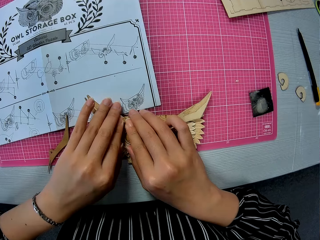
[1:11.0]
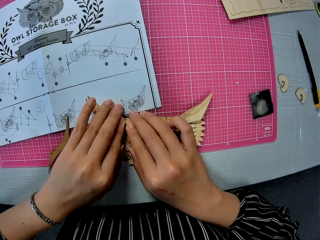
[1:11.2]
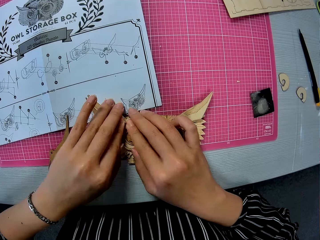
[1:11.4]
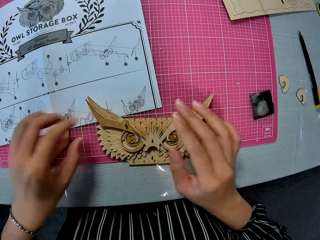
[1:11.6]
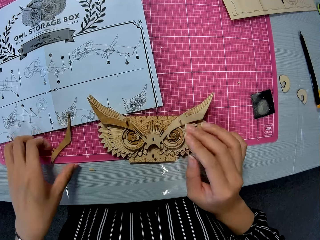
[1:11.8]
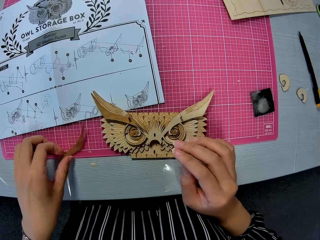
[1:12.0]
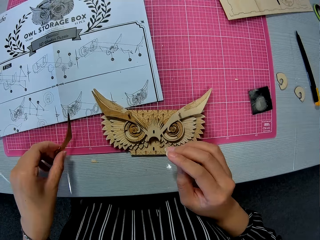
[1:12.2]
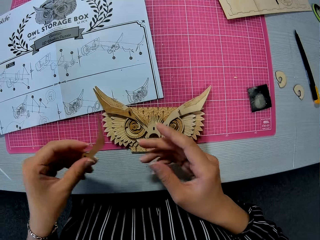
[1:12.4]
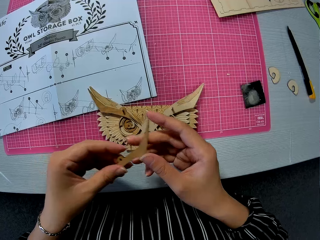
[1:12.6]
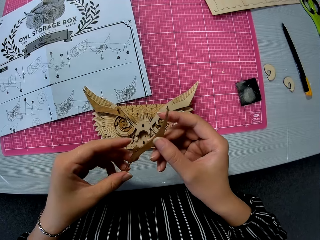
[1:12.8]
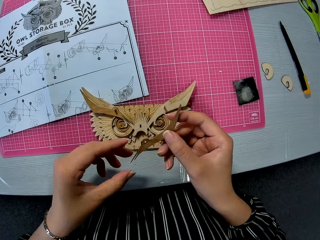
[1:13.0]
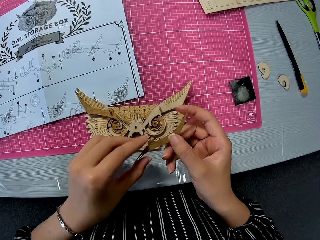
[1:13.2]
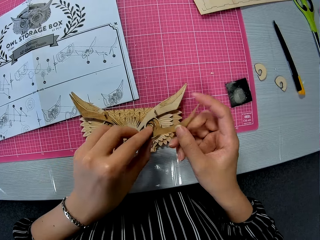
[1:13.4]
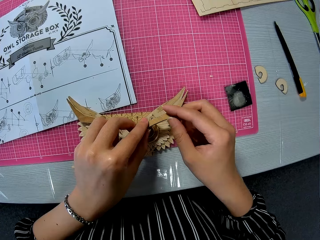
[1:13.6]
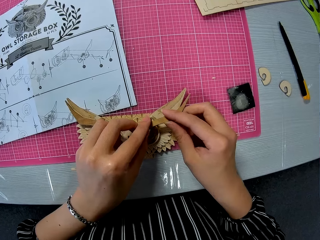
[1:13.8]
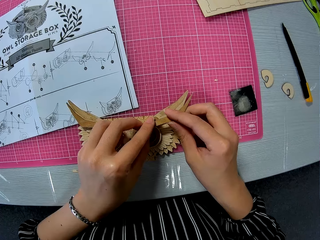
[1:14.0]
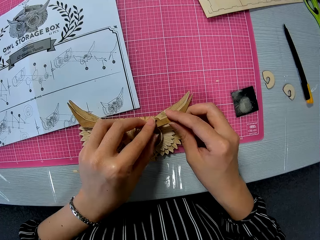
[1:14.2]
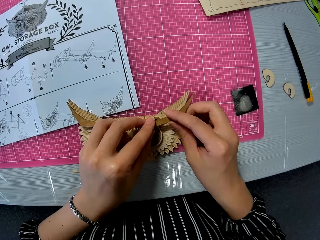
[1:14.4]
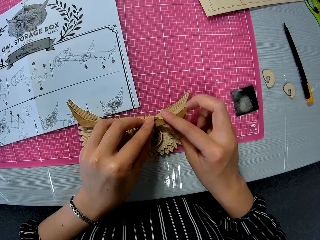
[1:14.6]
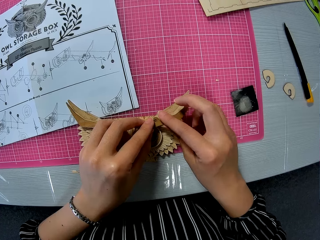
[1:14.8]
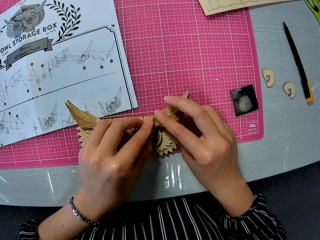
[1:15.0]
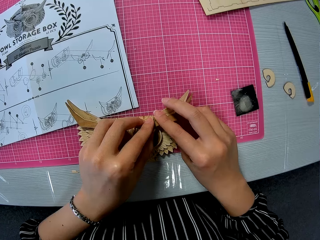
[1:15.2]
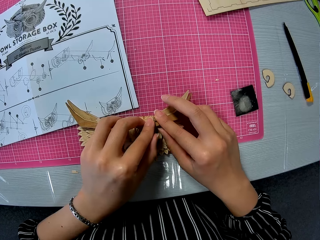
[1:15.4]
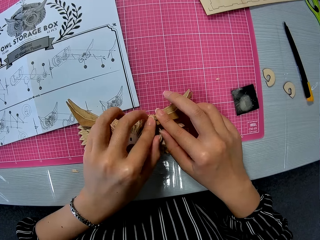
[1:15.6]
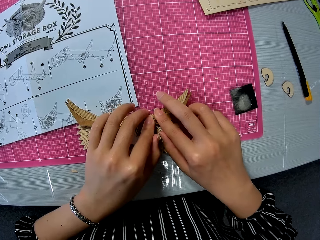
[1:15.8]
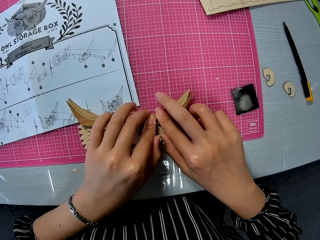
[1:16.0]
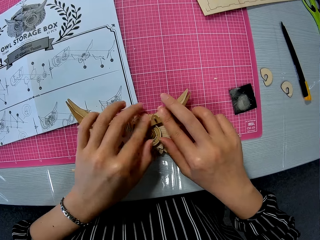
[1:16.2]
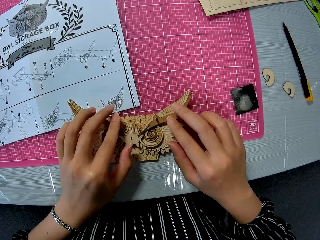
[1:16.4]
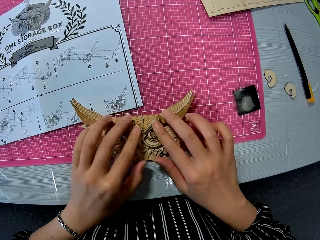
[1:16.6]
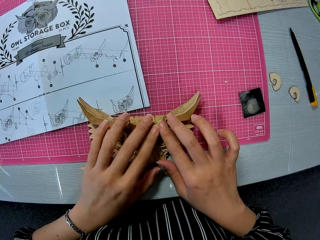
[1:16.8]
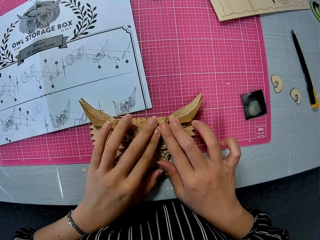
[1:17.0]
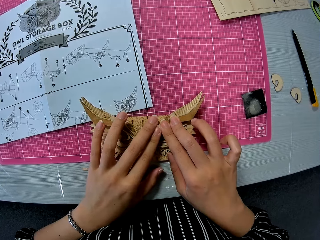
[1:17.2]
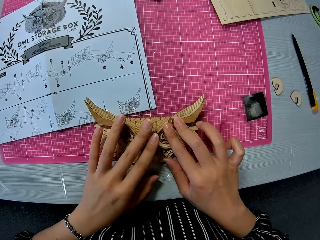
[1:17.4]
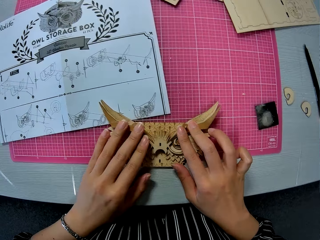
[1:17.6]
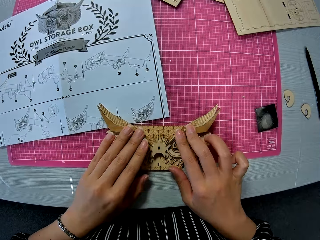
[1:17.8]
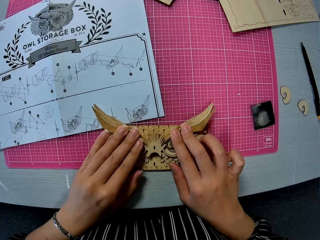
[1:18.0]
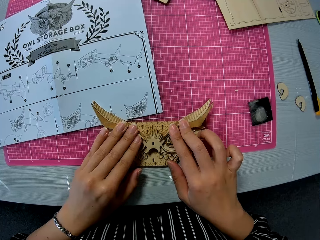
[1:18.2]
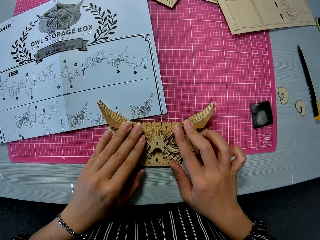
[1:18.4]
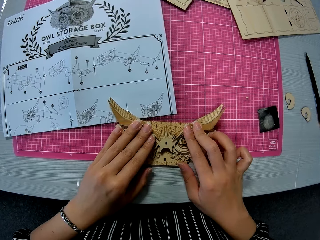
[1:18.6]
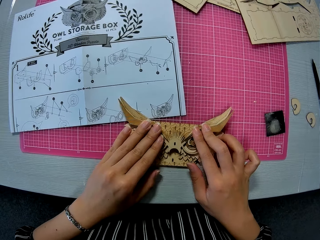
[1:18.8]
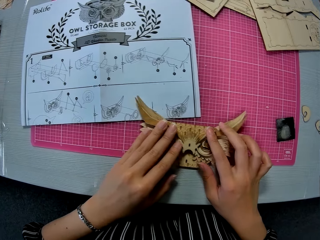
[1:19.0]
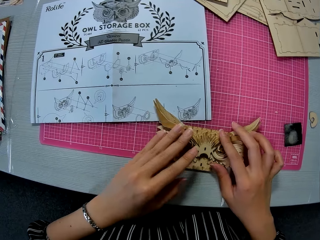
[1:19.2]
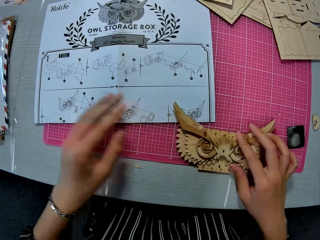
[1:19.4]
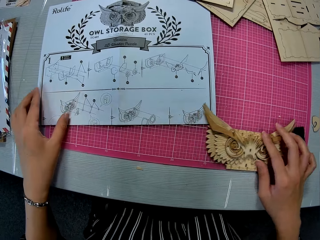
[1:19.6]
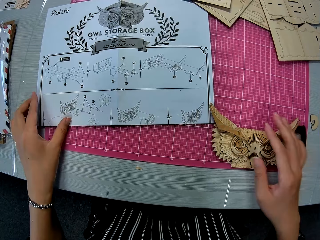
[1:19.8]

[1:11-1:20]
The camera wearer removes her hand from the owl storage box. She picks up the wooden puzzle piece or laser cut craft from the table with her left hand. She holds another laser cut craft. She holds another laser cut craft with both hands. She turns the laser cut craft, moves the laser cut craft and fixes the wooden puzzle sheet piece to the Wooden Mechanical model. She puts the laser cut craft on the owl storage box and presses the laser cut craft on the owl storage box. She removes her hand from the owl storage box. She presses the laser cut craft on the owl storage box.

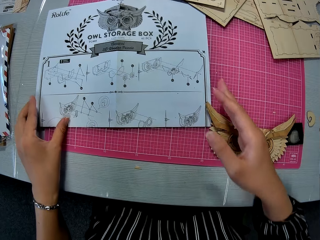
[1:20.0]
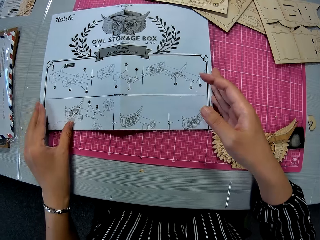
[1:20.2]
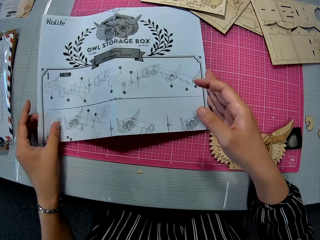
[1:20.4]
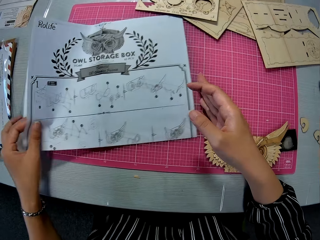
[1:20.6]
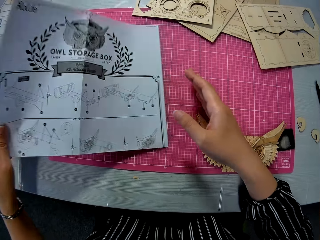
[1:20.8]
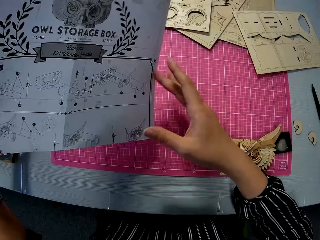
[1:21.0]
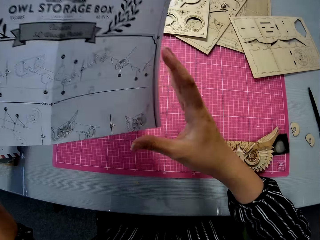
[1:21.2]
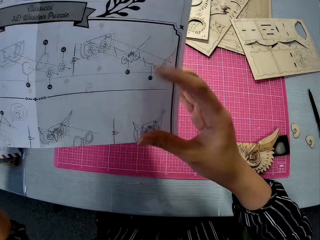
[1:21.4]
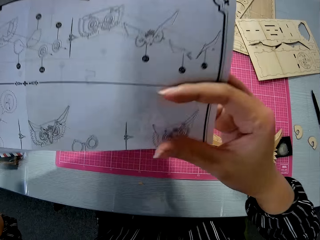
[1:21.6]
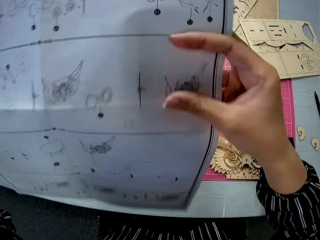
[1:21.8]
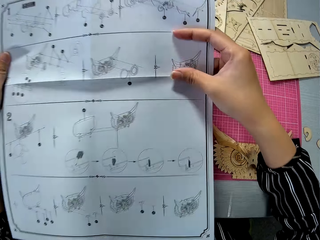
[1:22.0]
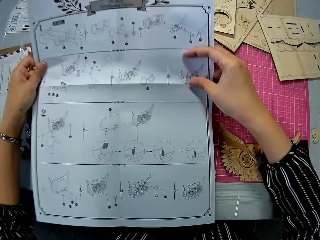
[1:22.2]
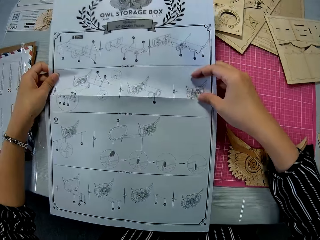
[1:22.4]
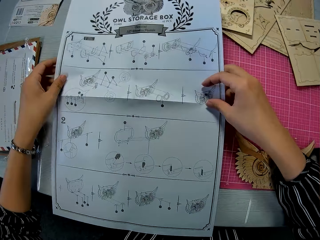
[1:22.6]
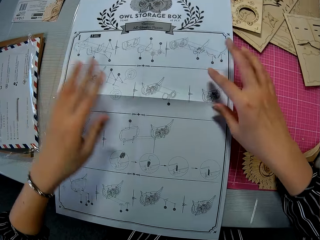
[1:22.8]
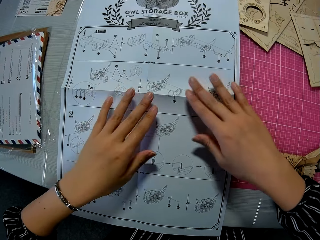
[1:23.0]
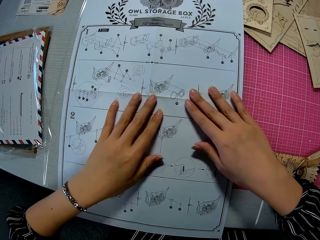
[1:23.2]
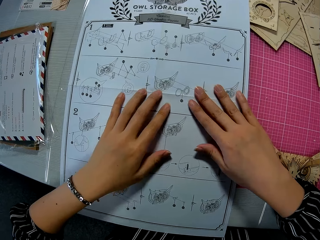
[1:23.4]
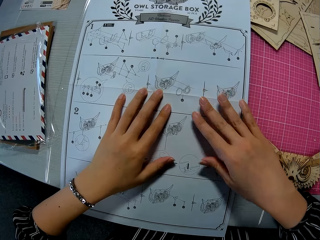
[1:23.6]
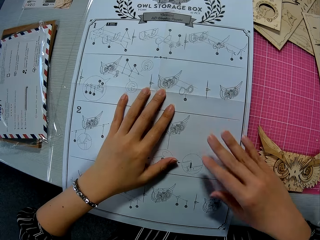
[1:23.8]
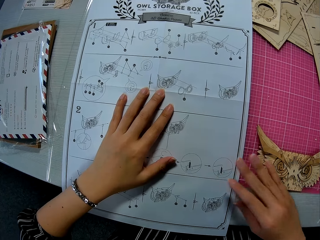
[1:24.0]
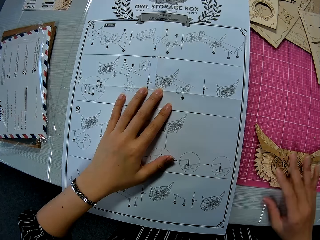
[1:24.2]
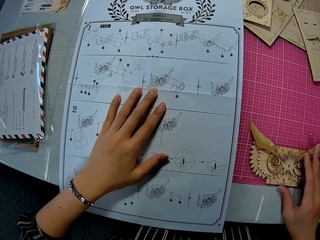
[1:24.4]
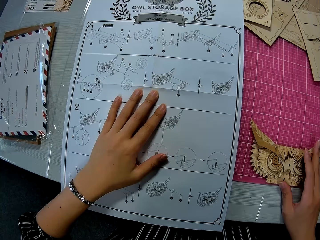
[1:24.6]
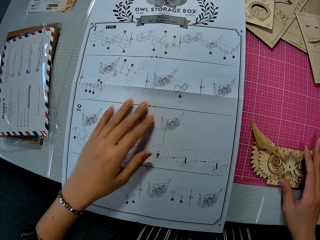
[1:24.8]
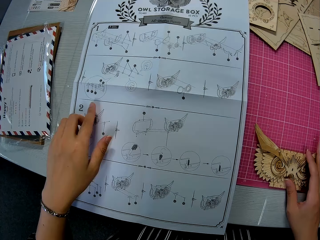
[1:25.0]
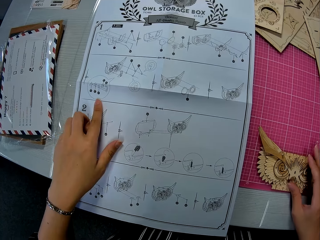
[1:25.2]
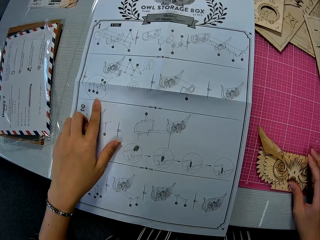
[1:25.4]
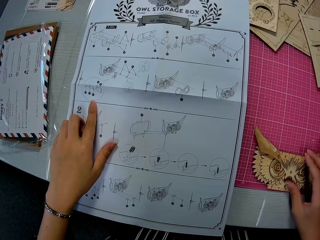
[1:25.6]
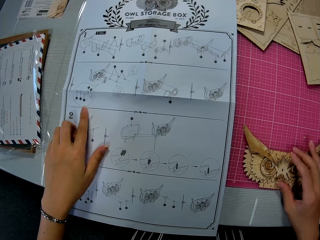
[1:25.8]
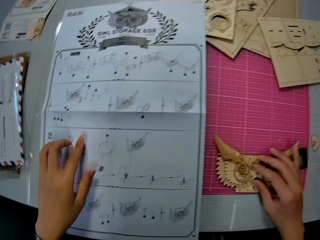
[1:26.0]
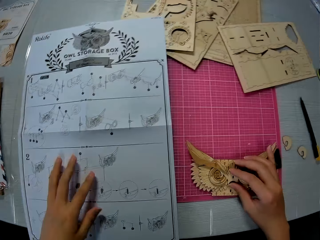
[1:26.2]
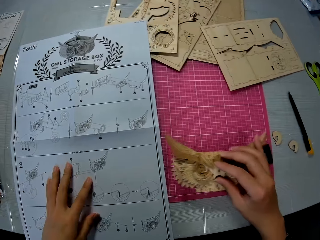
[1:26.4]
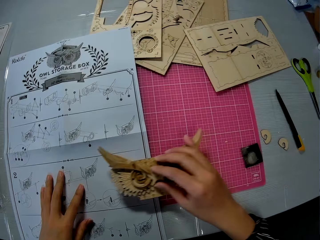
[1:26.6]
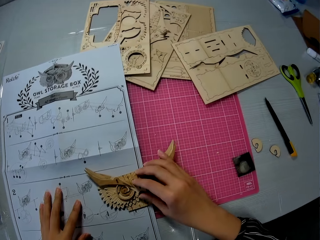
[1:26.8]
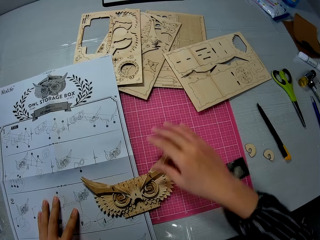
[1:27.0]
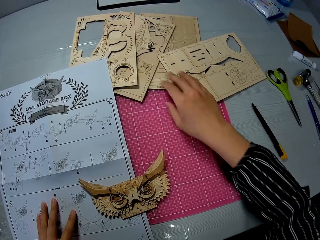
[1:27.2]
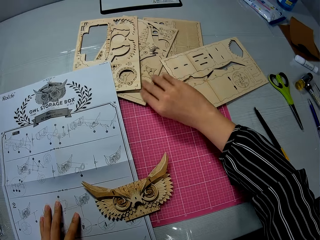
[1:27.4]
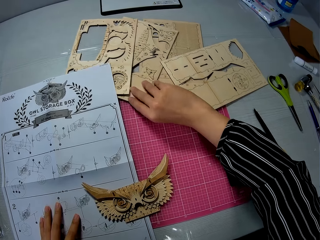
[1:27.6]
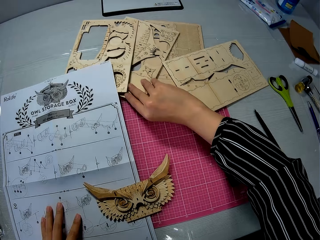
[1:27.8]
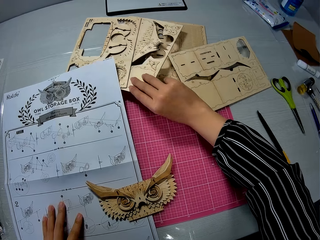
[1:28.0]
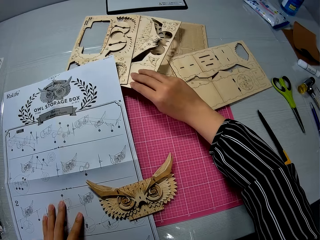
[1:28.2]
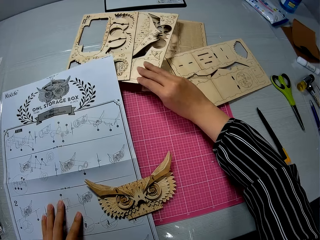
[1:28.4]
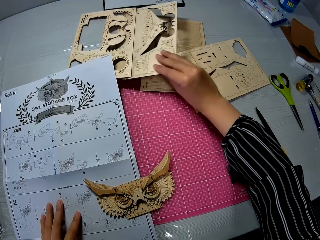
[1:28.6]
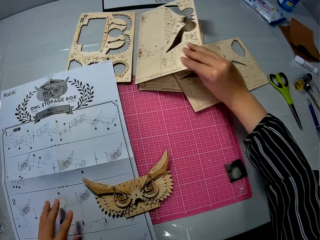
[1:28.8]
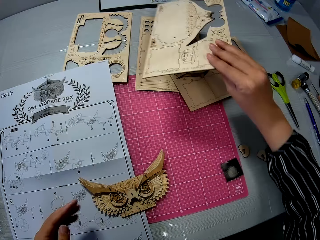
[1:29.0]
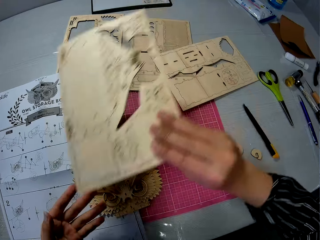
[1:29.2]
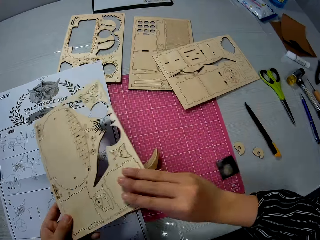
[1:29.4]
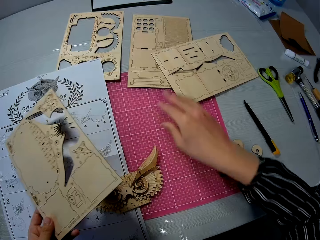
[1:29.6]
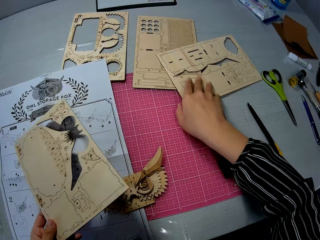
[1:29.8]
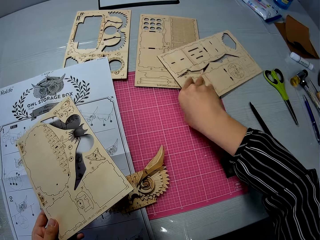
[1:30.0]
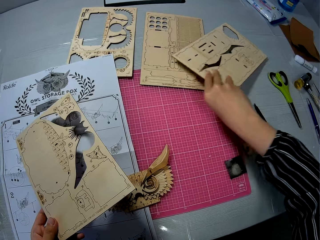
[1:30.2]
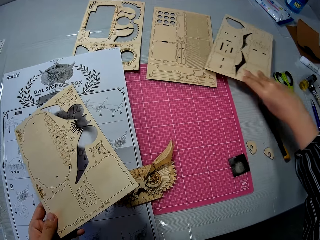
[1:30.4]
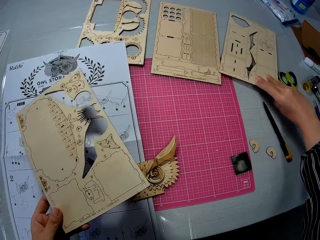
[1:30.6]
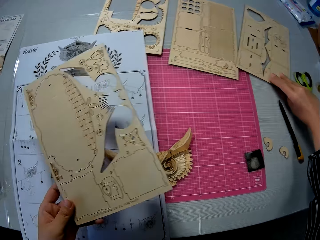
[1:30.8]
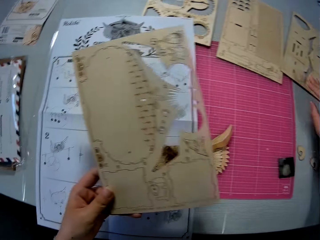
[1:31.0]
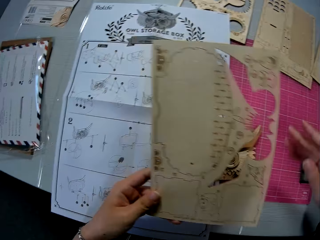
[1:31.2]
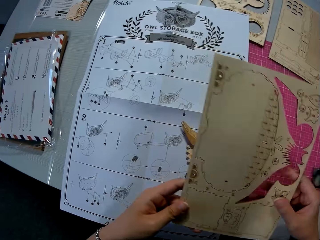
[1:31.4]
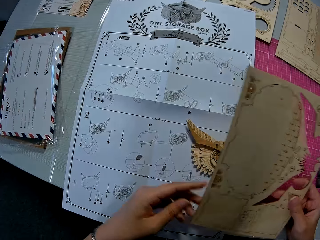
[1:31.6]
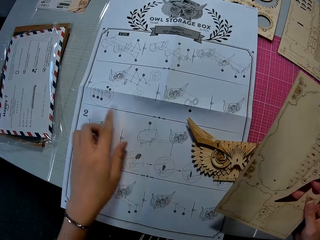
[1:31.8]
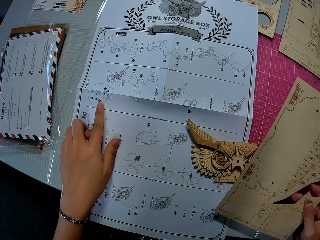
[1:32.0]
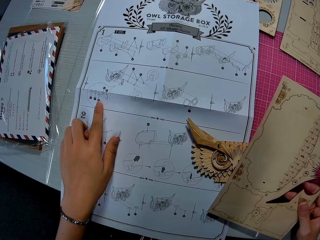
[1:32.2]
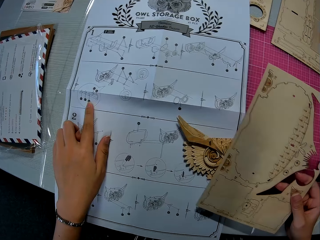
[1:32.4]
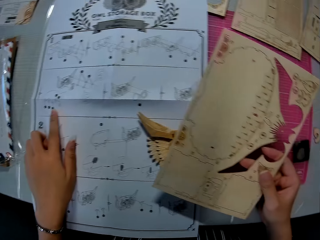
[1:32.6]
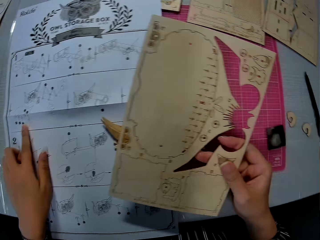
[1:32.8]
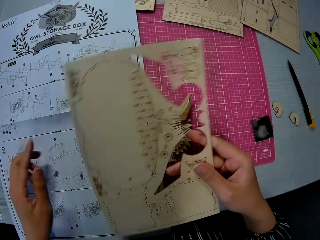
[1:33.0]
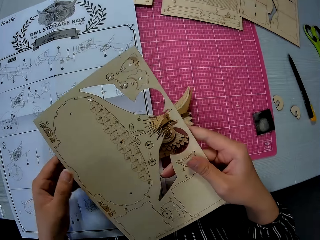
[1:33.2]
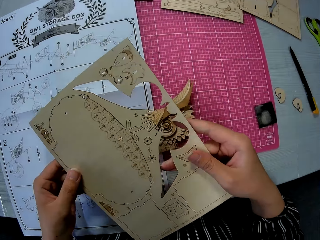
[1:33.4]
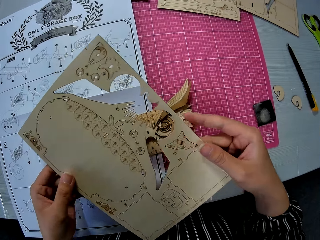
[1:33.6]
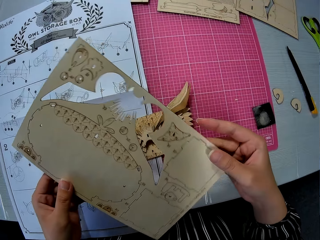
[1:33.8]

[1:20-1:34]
The camera wearer picks up the blueprint or owl storage box manual from the table. She holds the owl storage box manual, lifts the owl storage box manual and lowers the owl storage box manual. She spreads out the blueprint on the table with both hands. She puts the owl storage manual on the cutting mat. She touches the owl storage box manual. She removes her hand from the owl storage box manual. She moves her hands. She picks up the Wooden Mechanical model or piece of owl storage box from the table with her right hand. She lifts the piece of owl storage box. She drops the Wooden Mechanical model on the blueprint on the table. She picks up a wooden puzzle sheet or laser cut craft kit from the table with her right hand. She holds the laser cut craft kit. She passes the wooden puzzle piece from her right hand to her left hand. She picks up the wooden puzzle sheet from the table with her right hand. She moves the laser cut craft kit. She holds the laser cut craft kit. She points the piece of owl storage box on the manual. She places her left hand on the blueprint on the table. She moves the laser cut craft kit.
